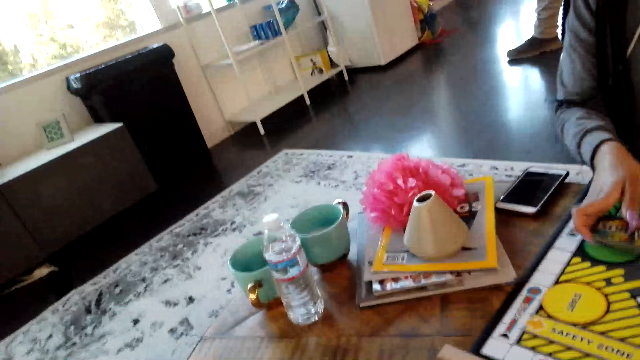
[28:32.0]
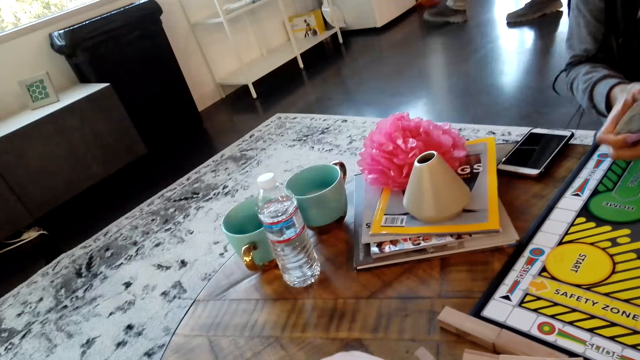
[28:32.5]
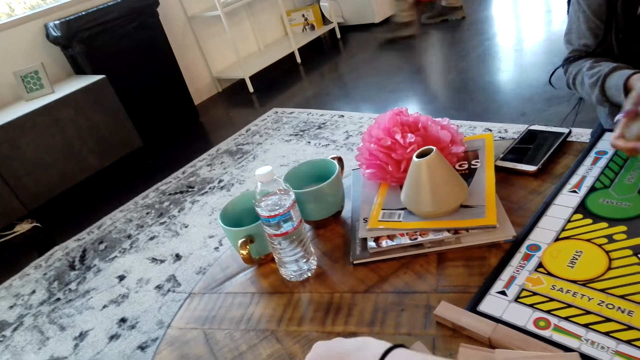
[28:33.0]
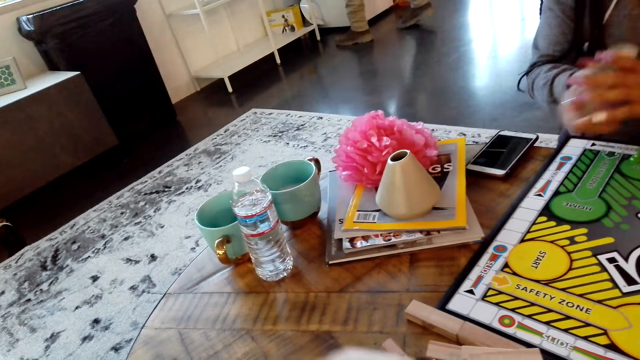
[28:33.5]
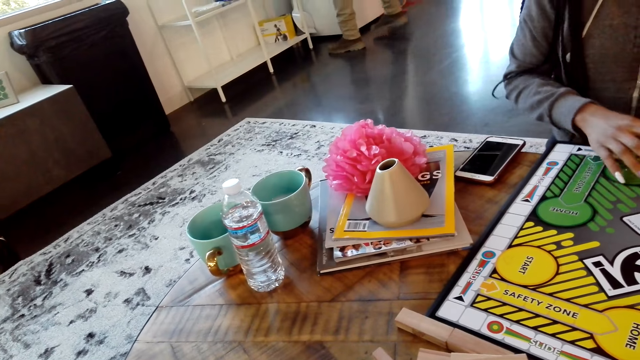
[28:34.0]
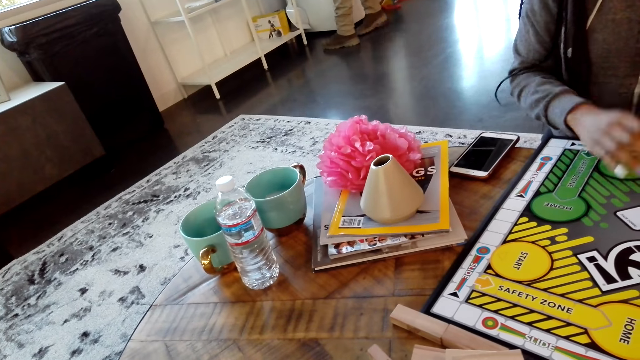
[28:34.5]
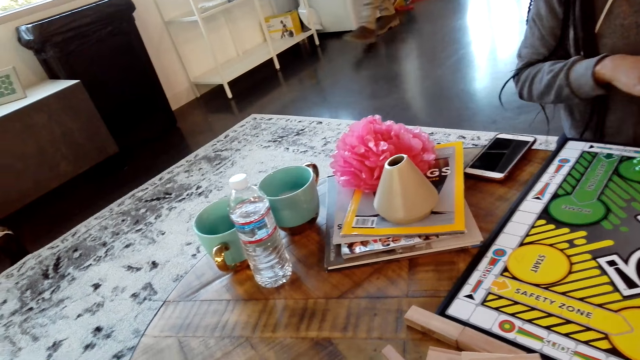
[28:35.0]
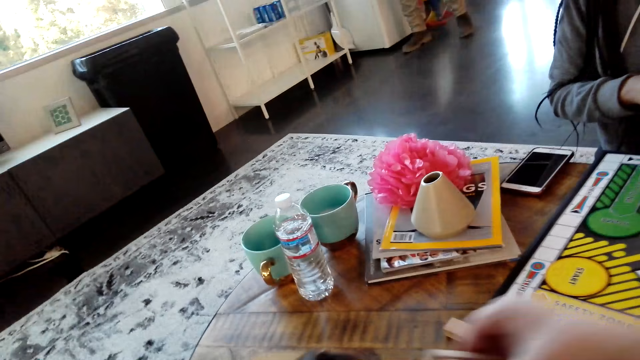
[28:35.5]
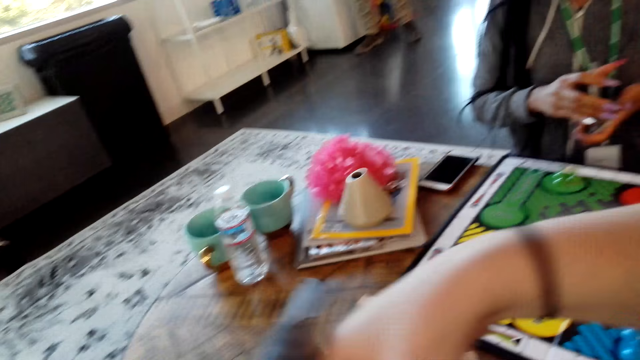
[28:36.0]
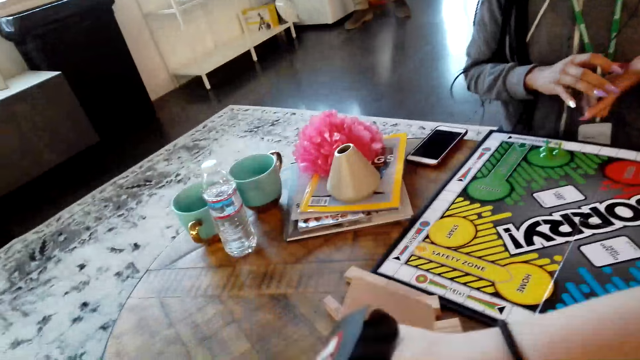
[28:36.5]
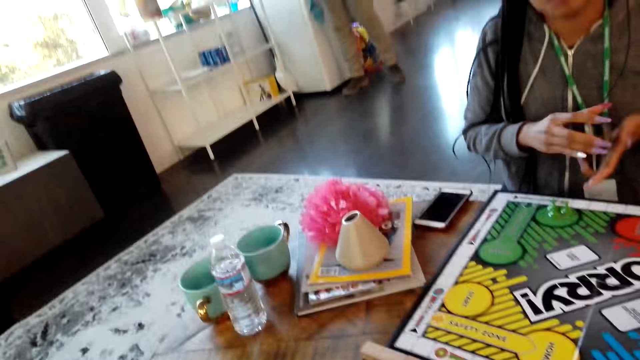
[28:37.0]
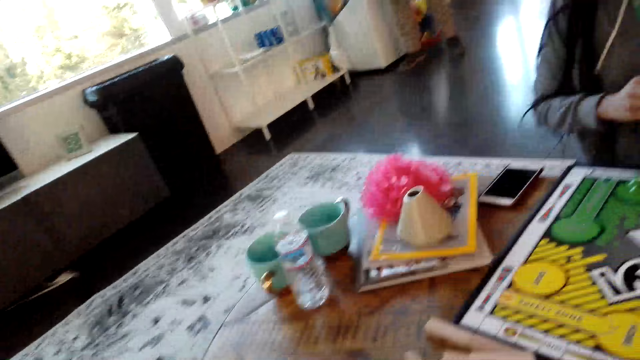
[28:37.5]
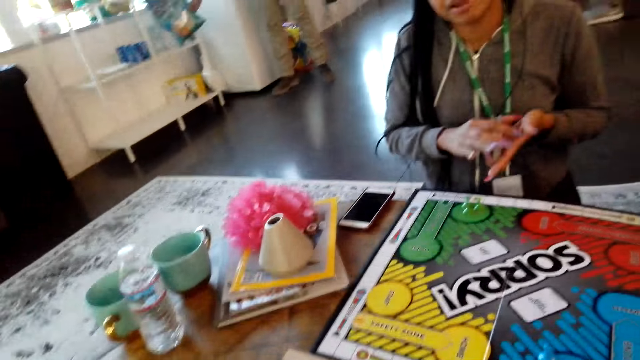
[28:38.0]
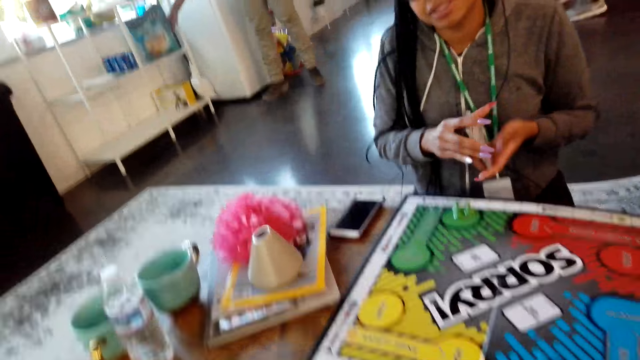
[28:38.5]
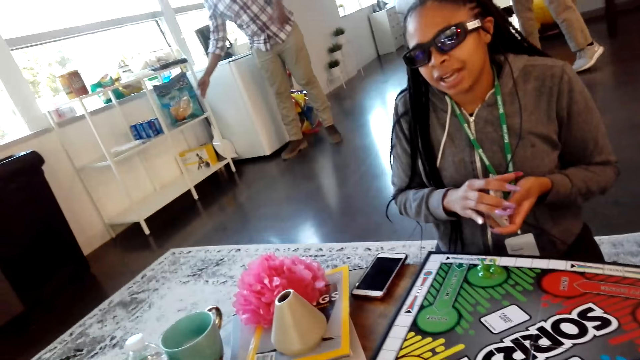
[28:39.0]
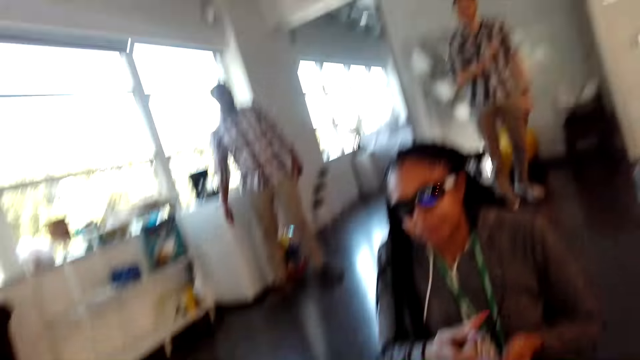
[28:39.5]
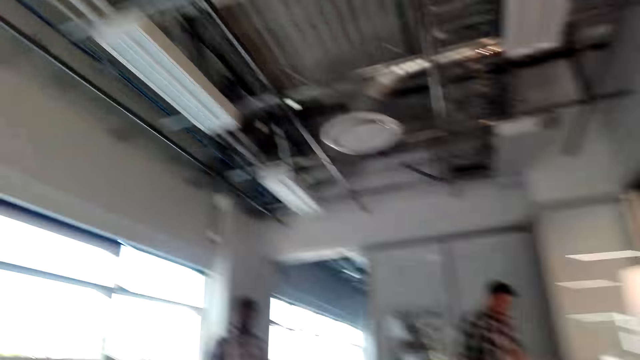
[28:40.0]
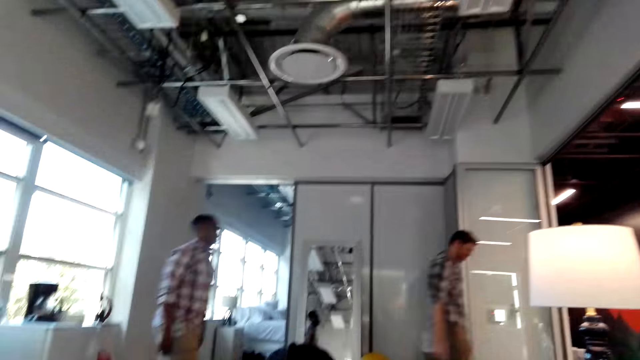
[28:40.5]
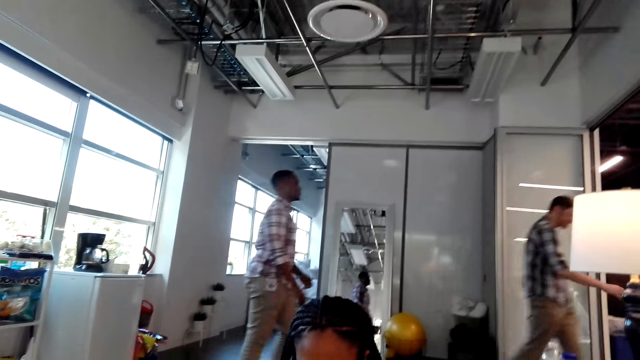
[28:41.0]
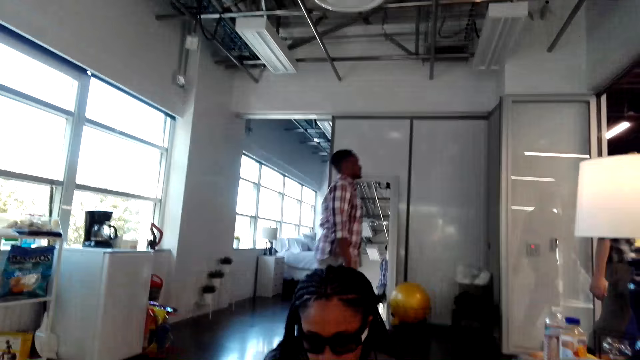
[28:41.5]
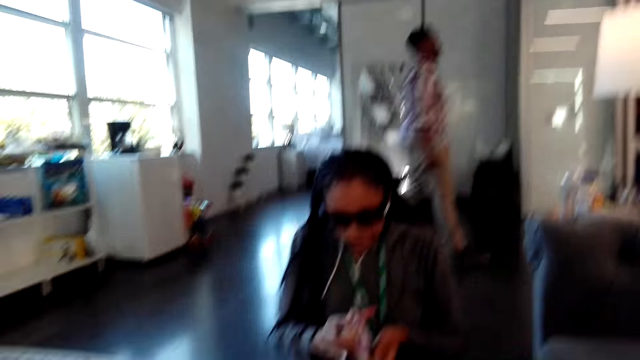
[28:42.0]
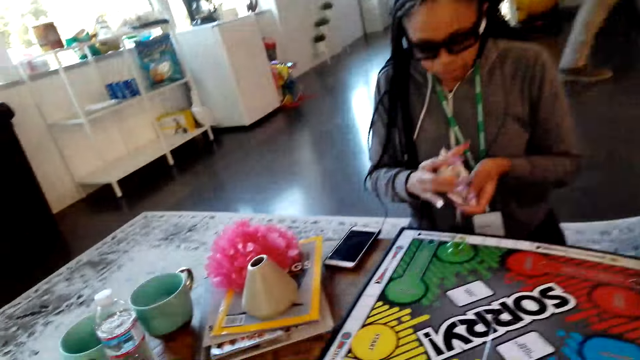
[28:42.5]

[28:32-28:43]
A man walks. The man stands. The camera wearer moves hands. A woman shuffles cards. Another man walks. The first man walks.

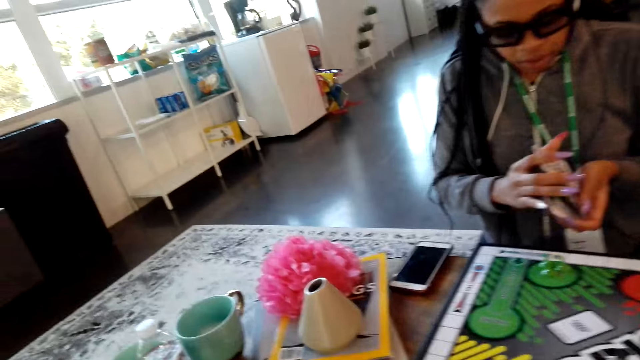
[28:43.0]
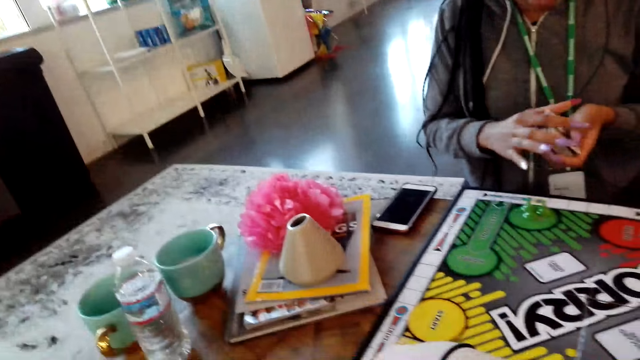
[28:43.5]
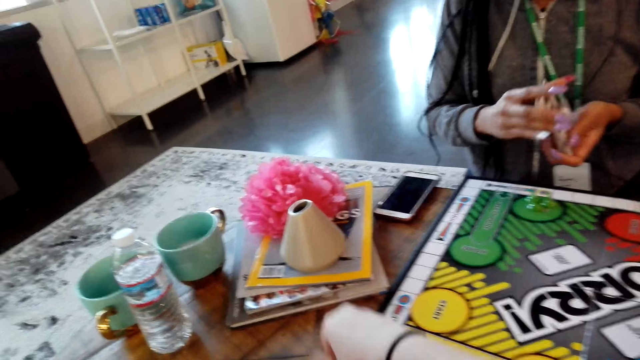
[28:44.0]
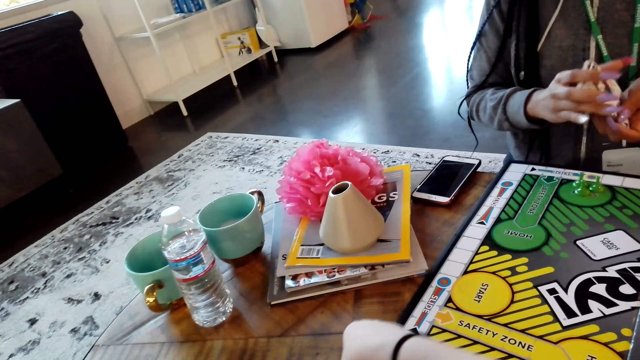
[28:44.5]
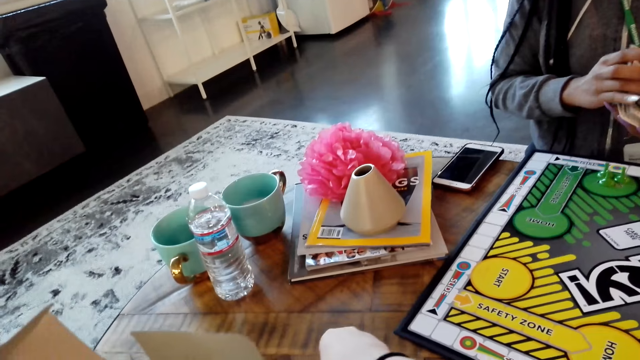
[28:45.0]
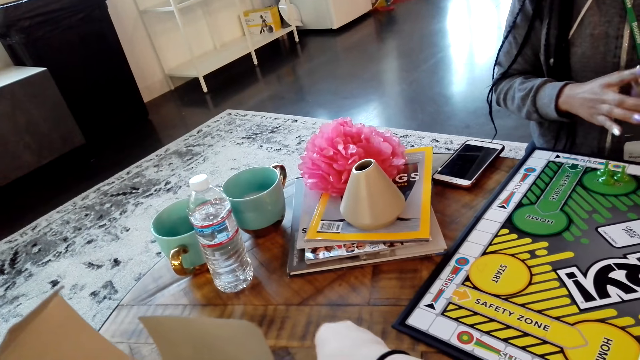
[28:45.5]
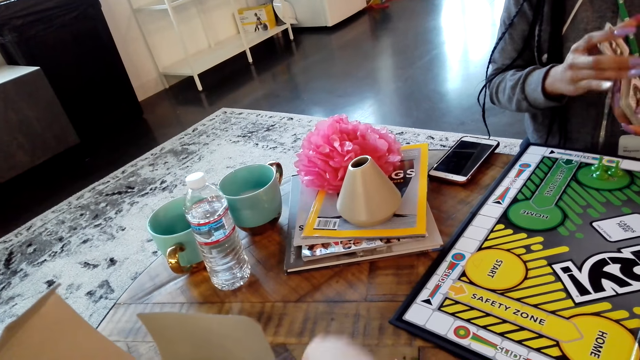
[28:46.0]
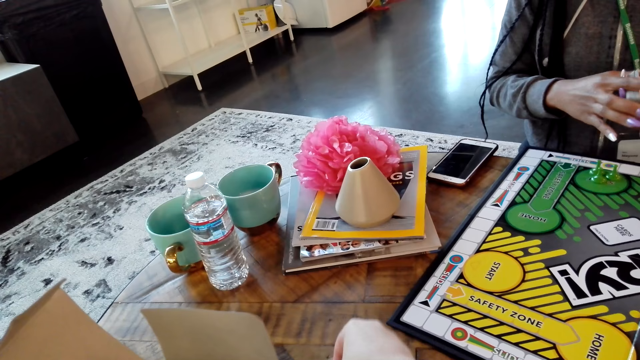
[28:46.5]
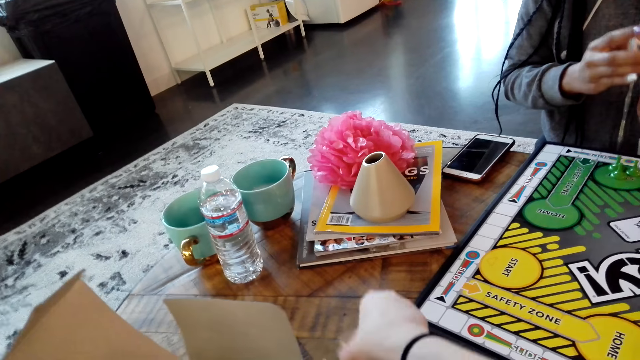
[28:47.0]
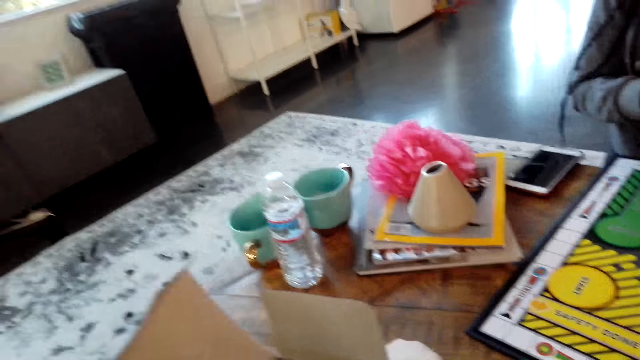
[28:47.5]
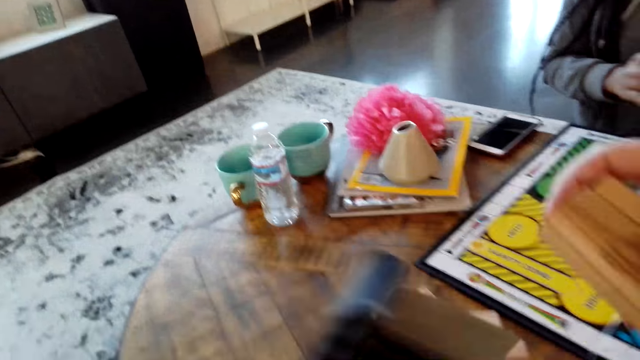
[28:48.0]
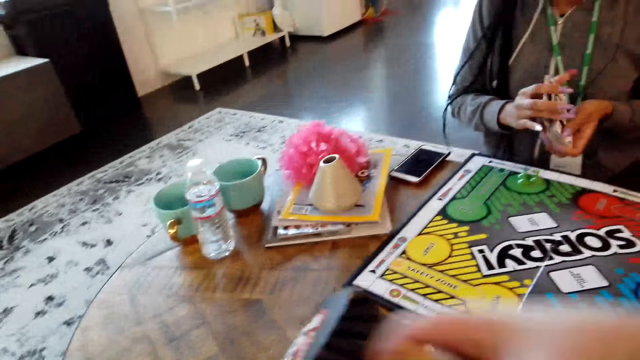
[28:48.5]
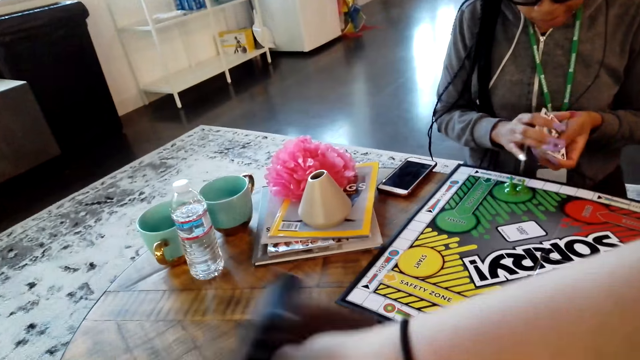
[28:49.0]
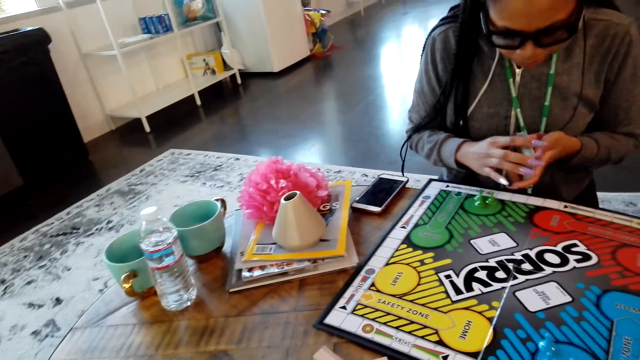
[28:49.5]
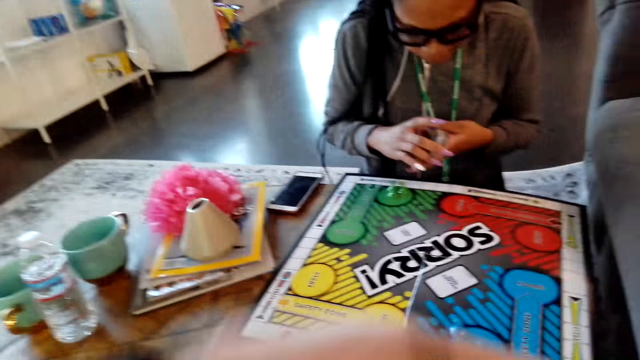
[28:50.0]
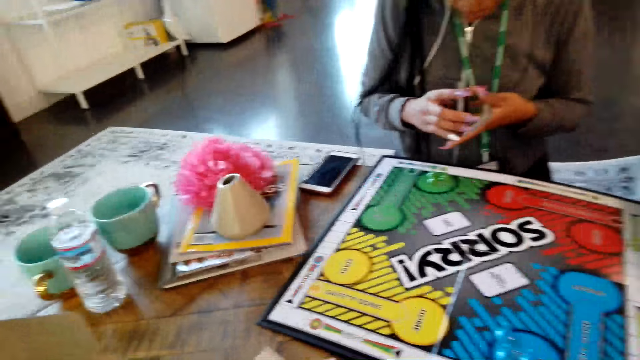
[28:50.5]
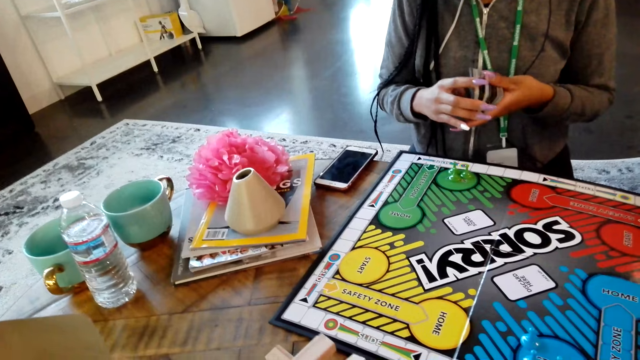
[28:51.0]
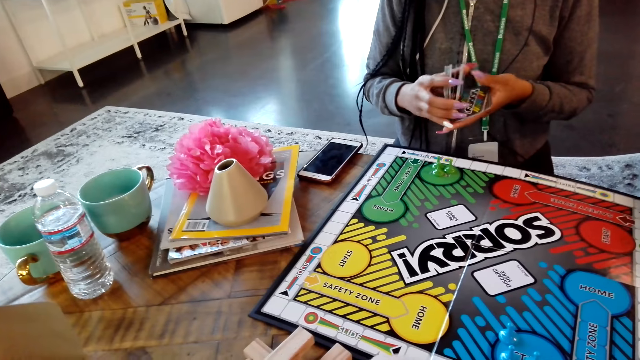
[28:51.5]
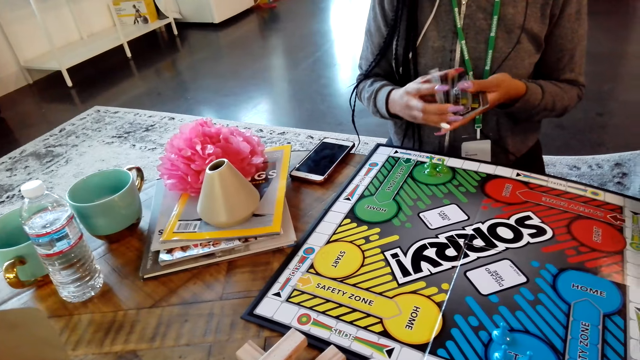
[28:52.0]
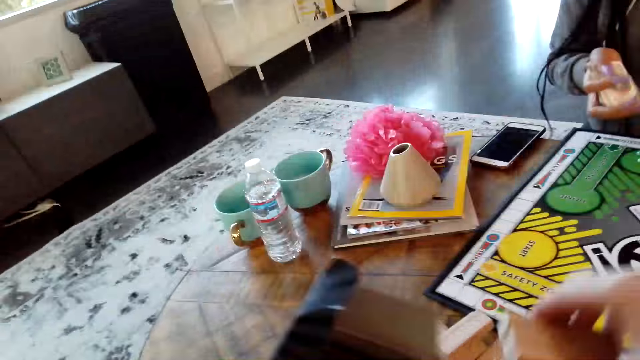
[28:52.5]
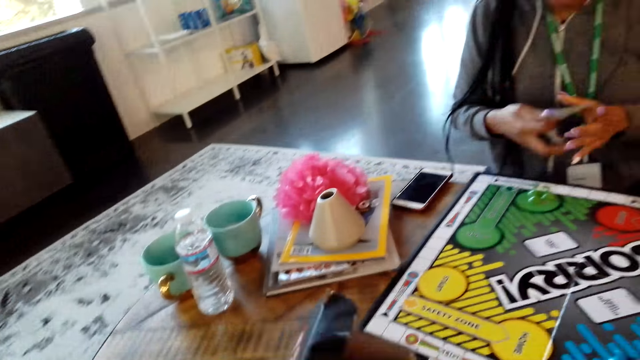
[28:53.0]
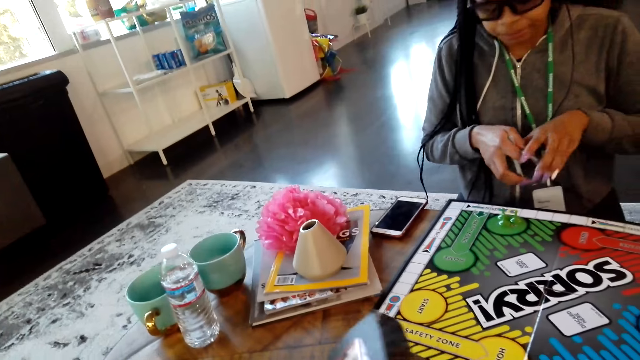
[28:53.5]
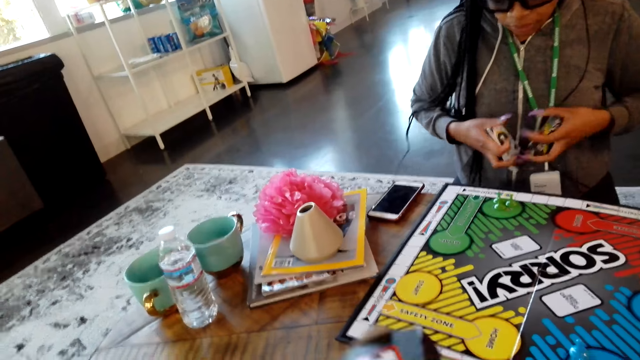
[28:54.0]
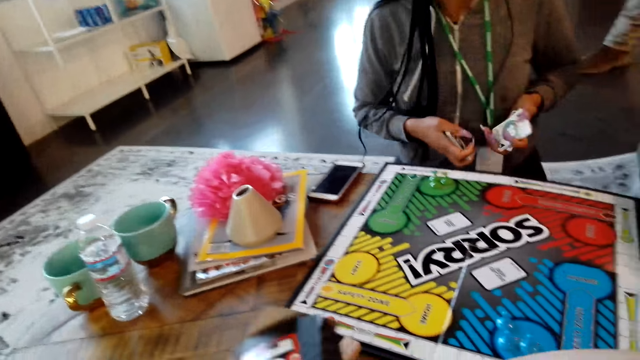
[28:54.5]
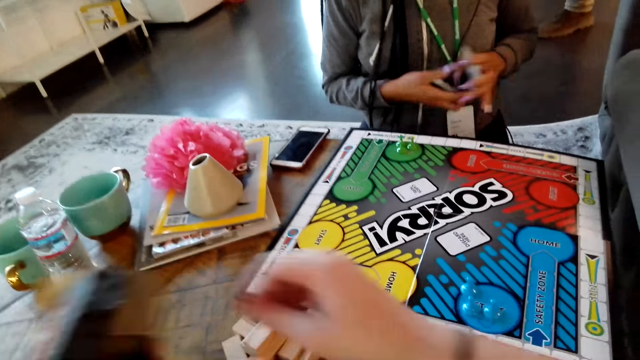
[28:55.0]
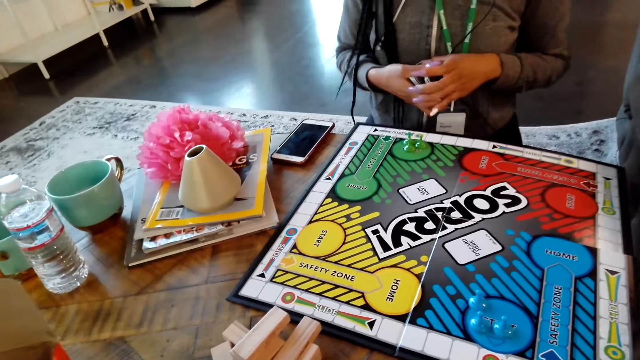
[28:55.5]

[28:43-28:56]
The woman shuffles cards. The camera wearer looks around. They pick blocks. The woman shuffles cards. The camera wearer picks blocks. They put the blocks in a box. The woman shuffles cards. The camera wearer moves the box.
